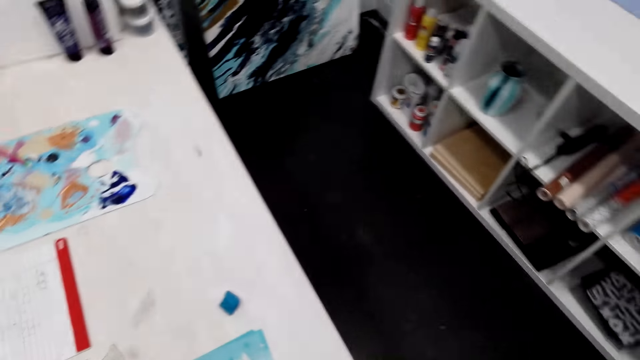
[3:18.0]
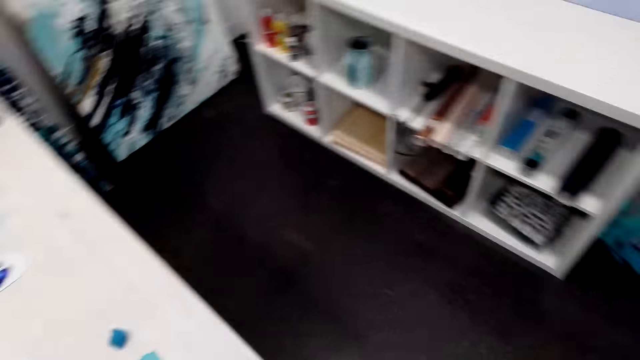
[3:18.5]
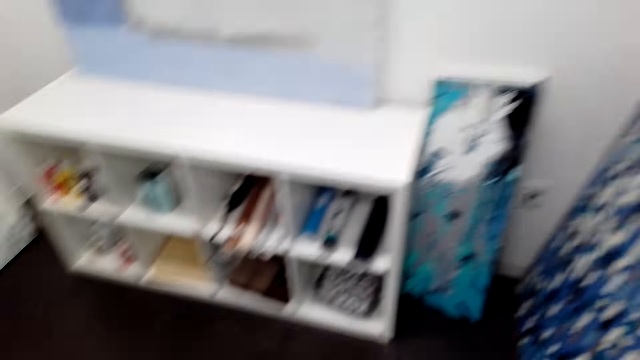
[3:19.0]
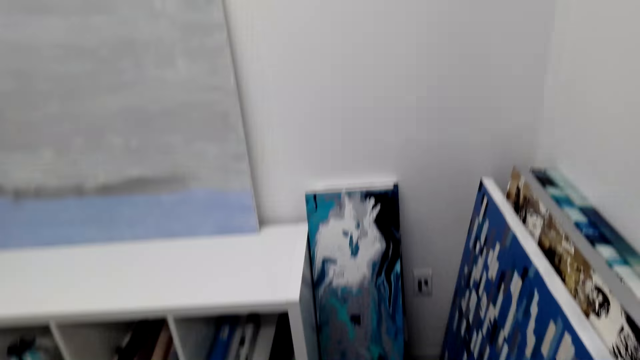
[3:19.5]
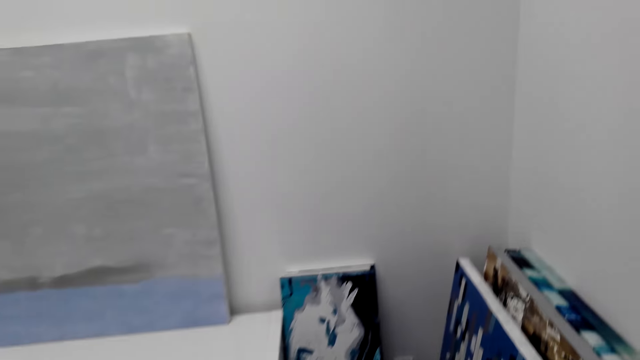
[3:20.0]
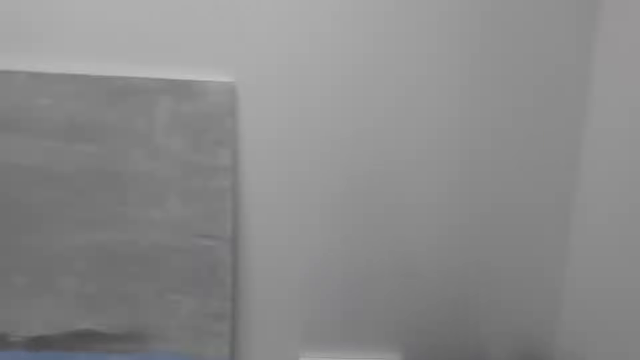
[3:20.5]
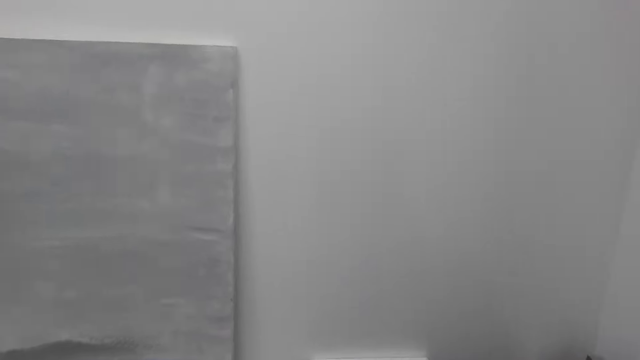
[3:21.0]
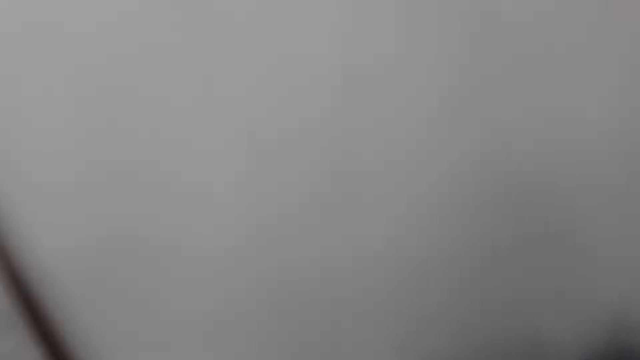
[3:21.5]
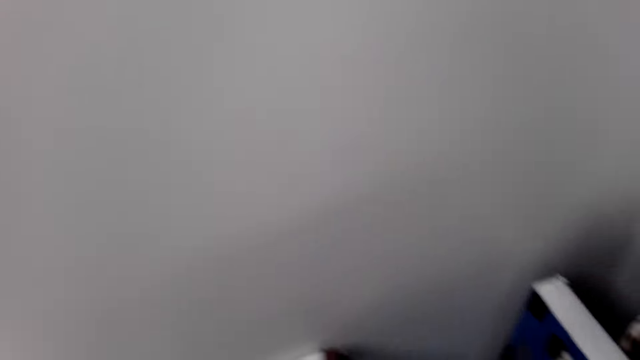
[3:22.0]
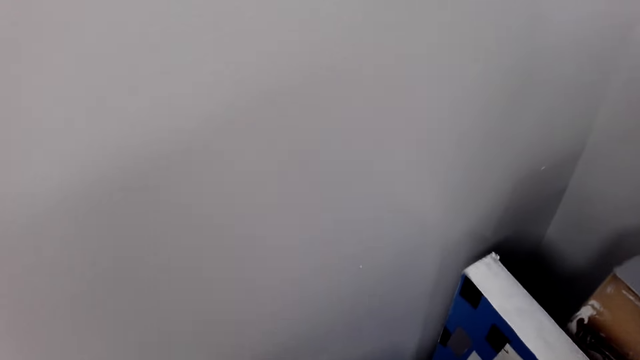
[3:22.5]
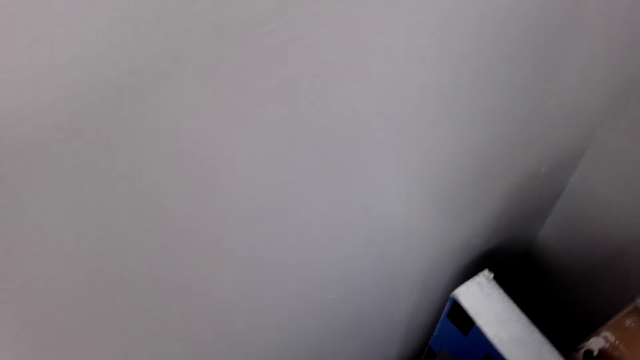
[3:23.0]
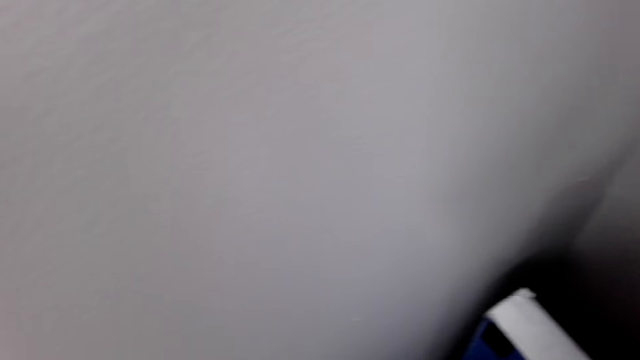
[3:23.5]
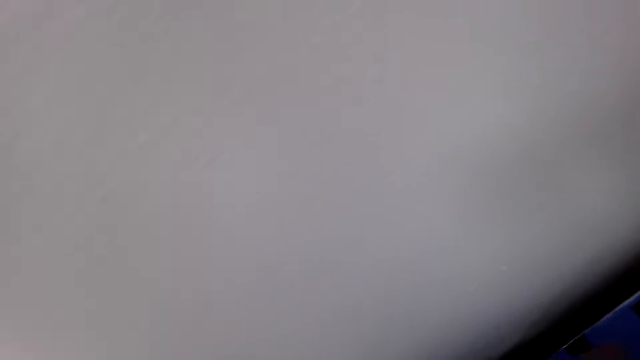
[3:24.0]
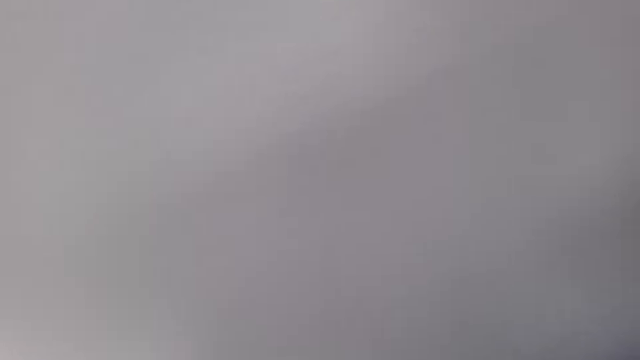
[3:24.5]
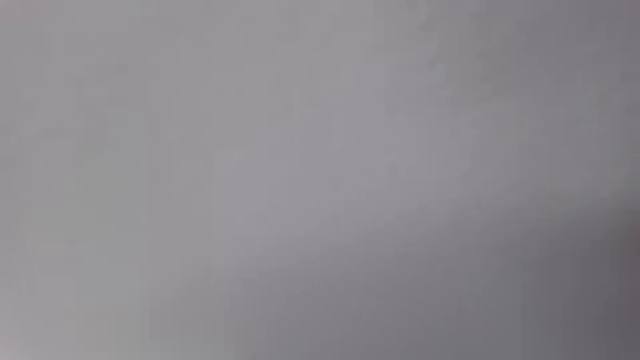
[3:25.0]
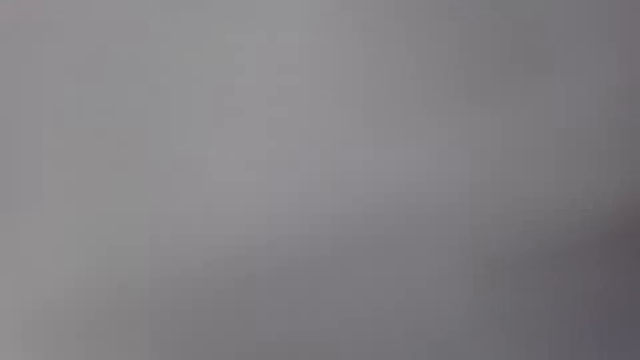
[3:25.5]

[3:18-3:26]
The camera wearer looks around the hotel. They walk around the hotel.

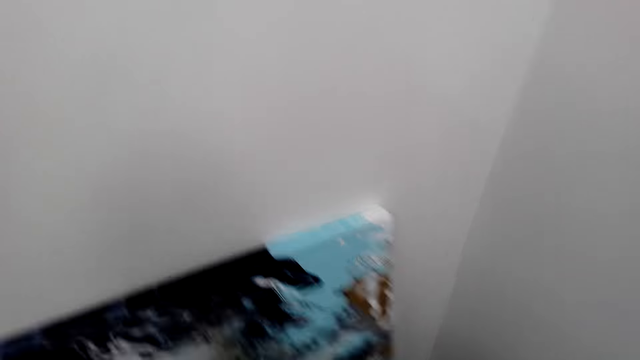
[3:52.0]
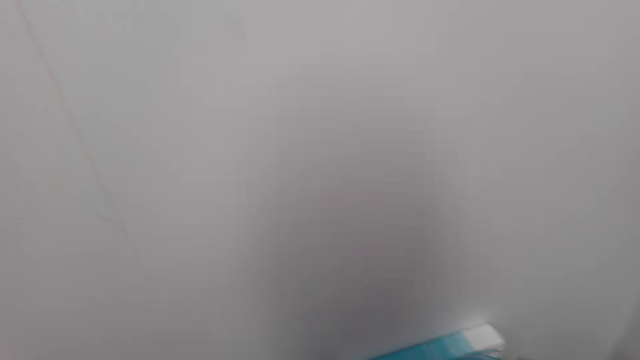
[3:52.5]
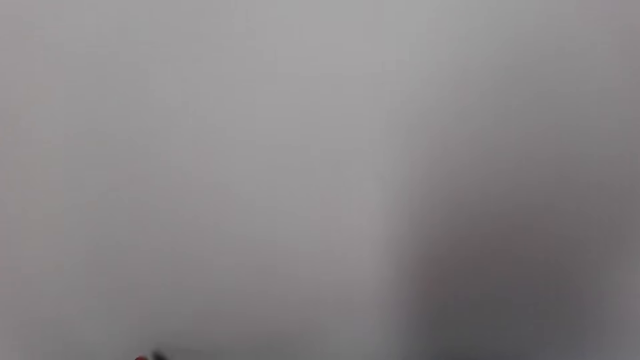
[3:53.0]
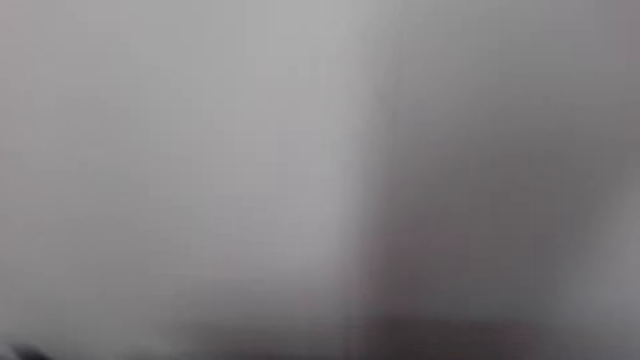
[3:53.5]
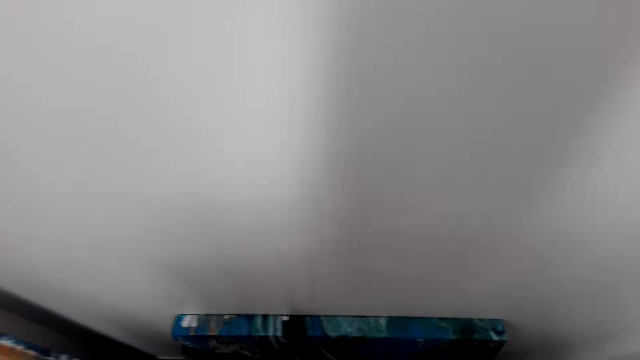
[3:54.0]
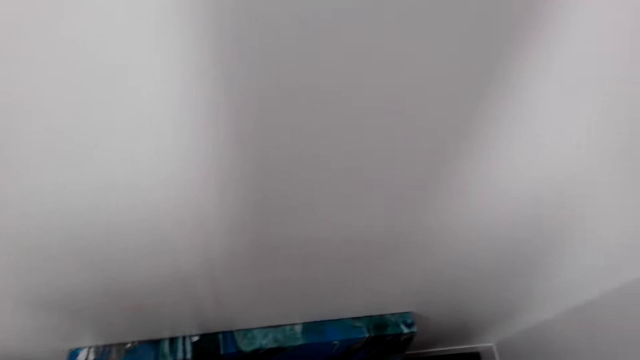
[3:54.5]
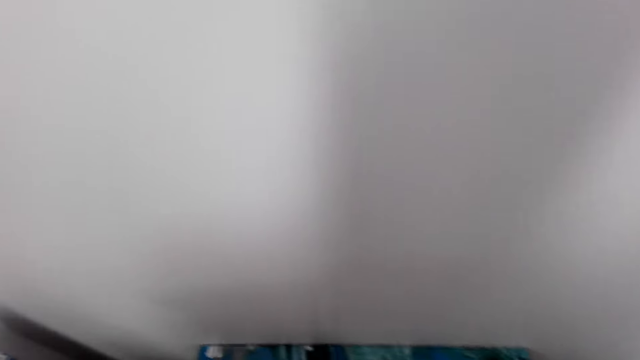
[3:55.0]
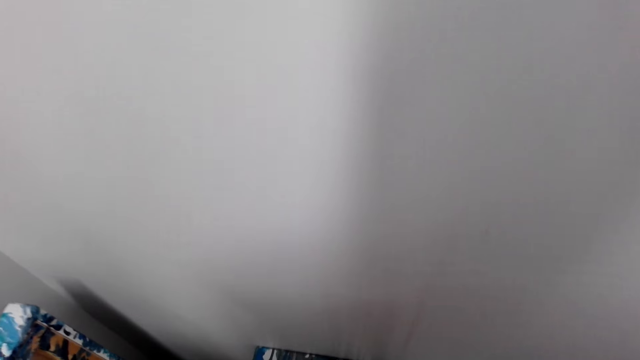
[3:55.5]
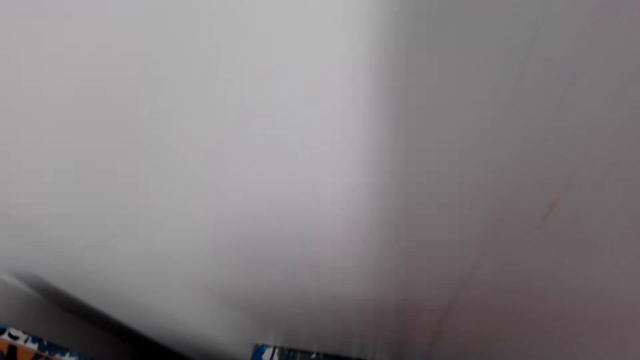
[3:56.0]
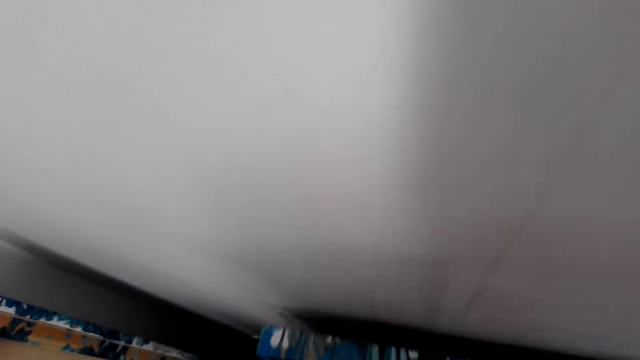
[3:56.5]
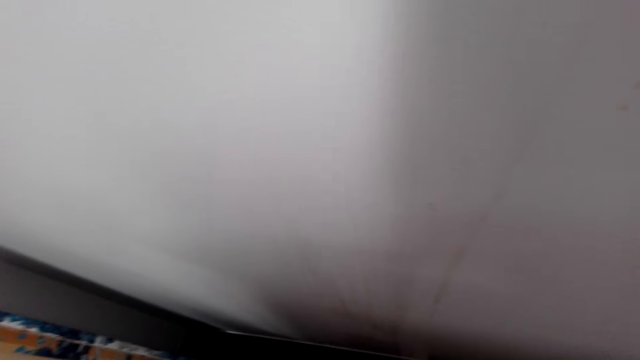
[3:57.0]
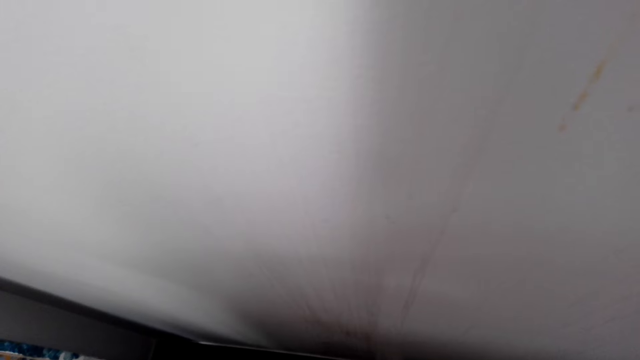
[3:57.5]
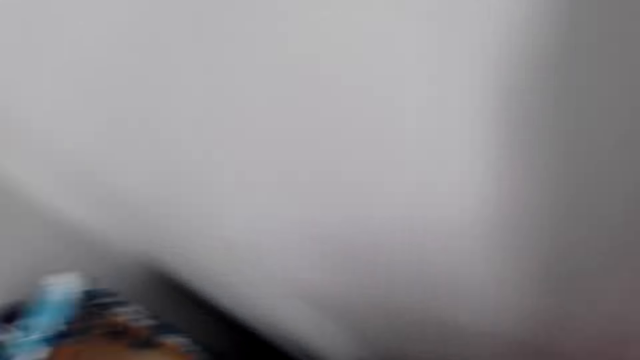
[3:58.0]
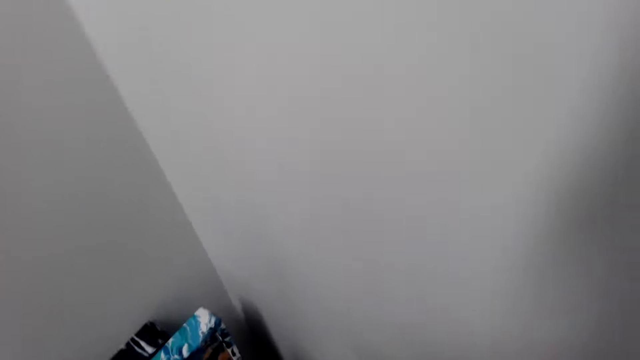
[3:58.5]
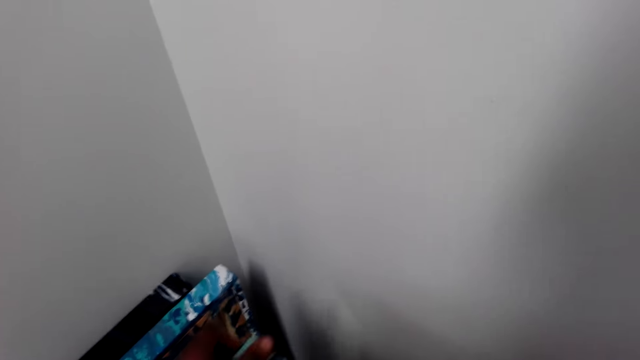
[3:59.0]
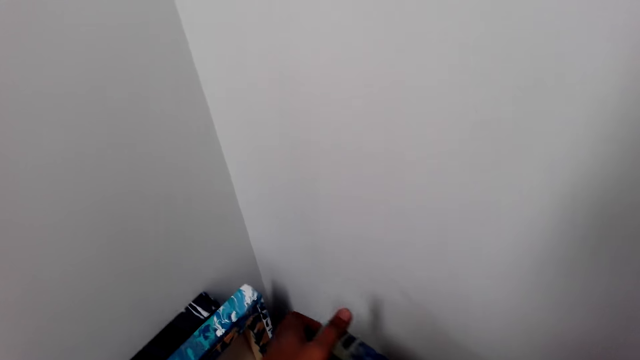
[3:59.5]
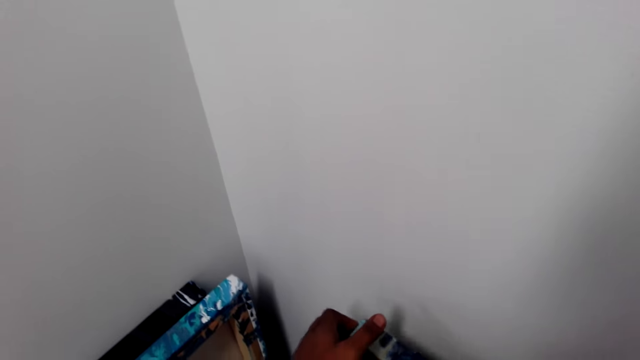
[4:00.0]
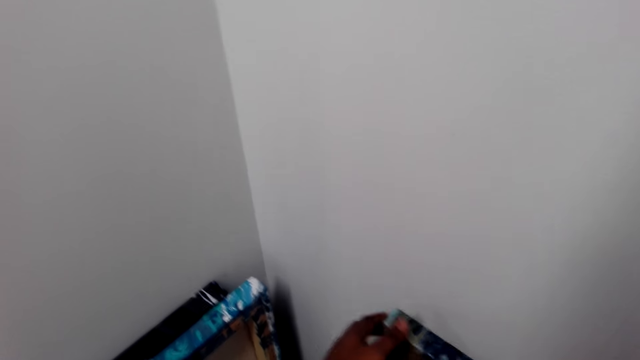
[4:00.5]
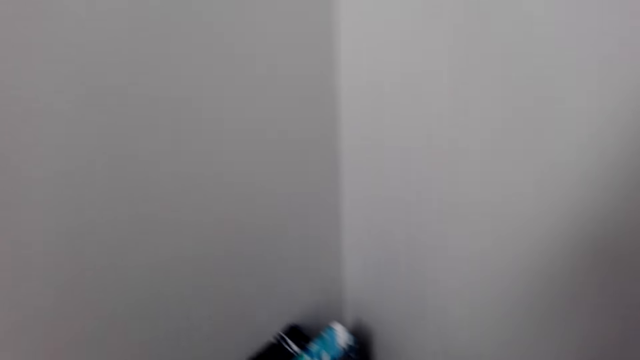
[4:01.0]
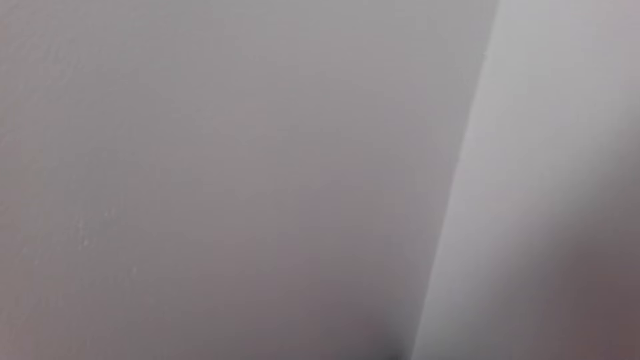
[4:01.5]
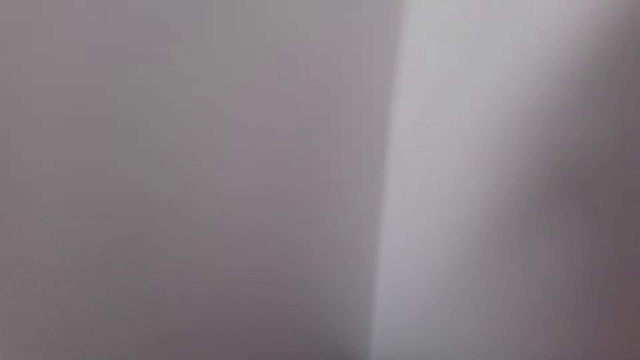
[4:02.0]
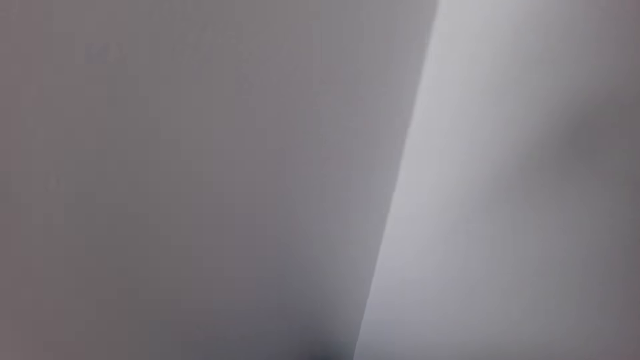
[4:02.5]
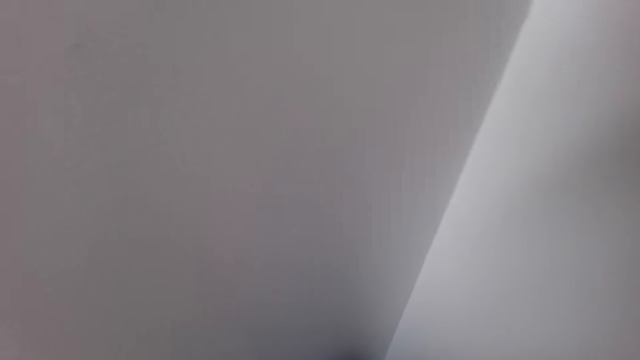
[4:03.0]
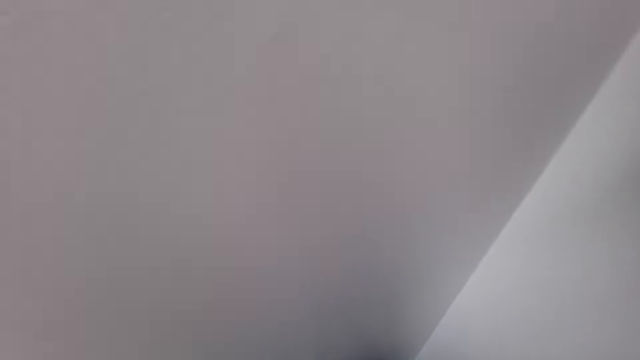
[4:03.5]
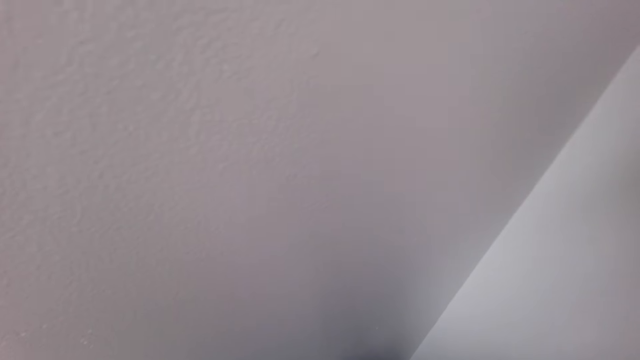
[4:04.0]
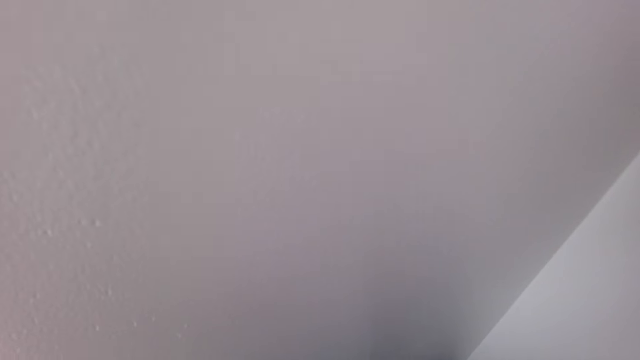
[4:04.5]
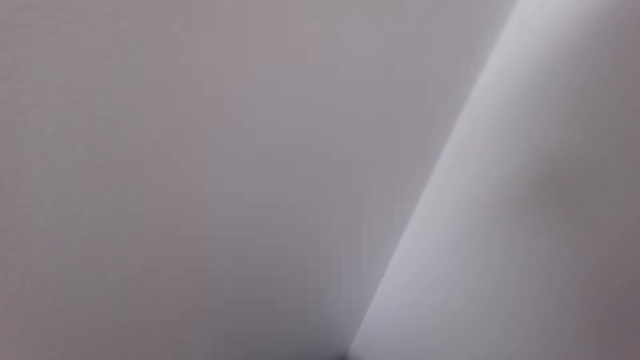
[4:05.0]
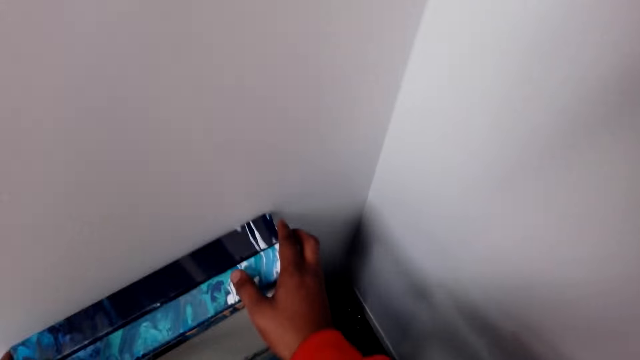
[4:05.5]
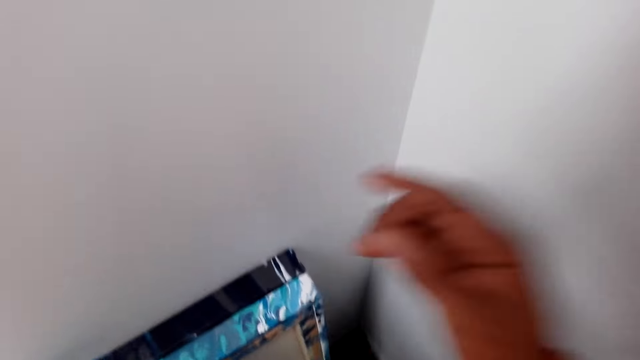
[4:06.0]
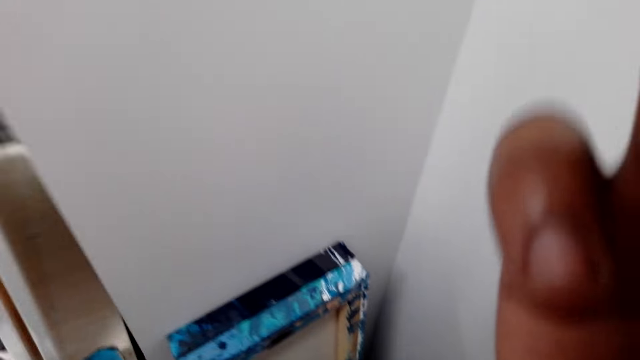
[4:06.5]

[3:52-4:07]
The camera wearer moves the wall pictures on the floor. They talk to a man. They stare at the wall pictures on the floor.
